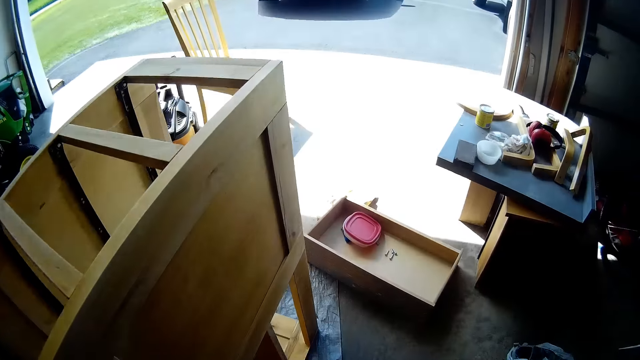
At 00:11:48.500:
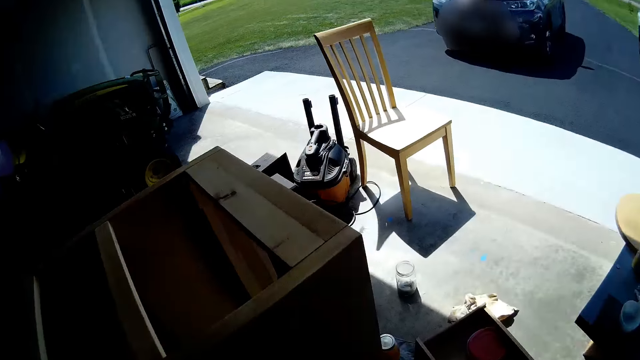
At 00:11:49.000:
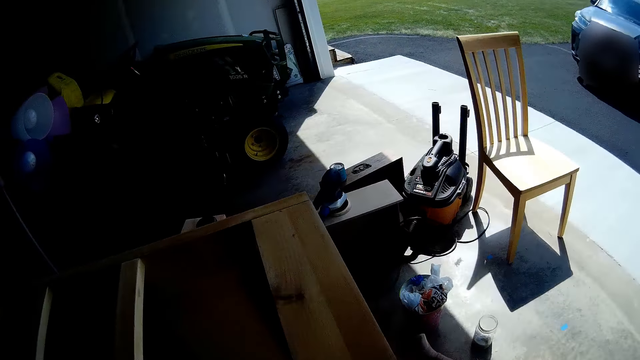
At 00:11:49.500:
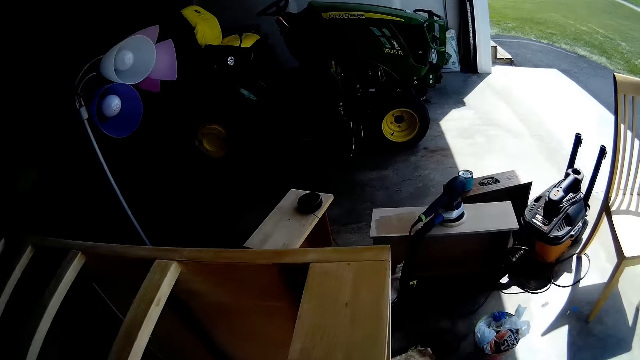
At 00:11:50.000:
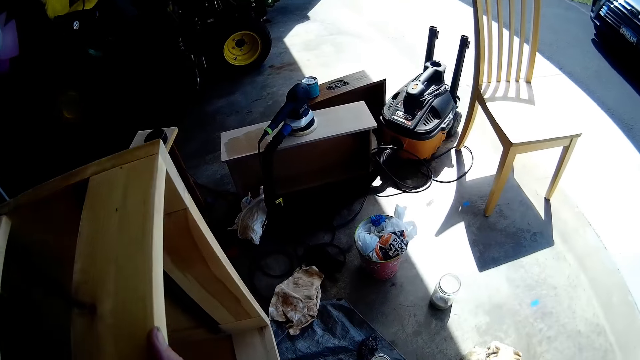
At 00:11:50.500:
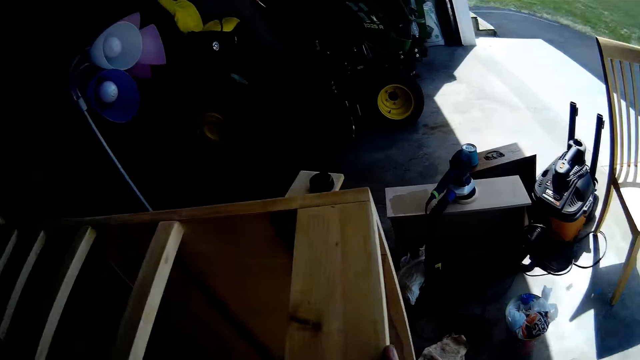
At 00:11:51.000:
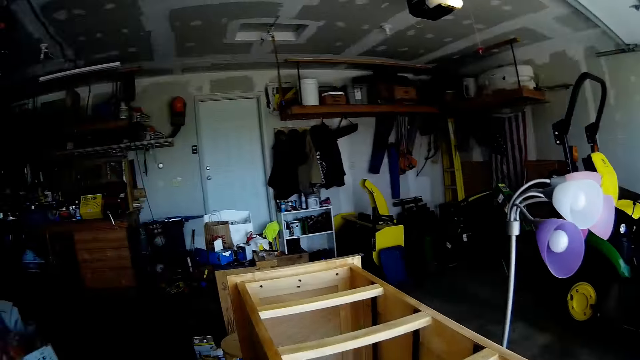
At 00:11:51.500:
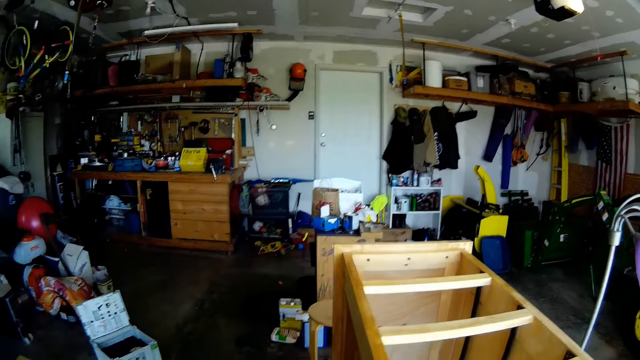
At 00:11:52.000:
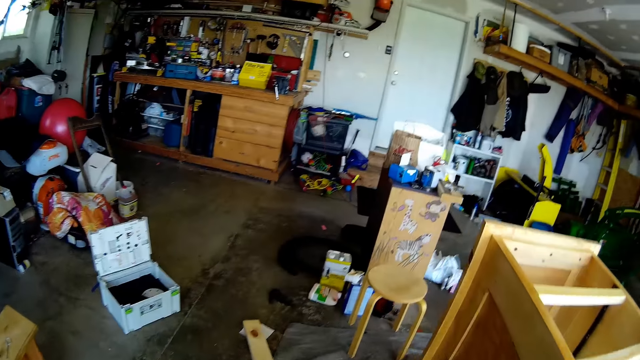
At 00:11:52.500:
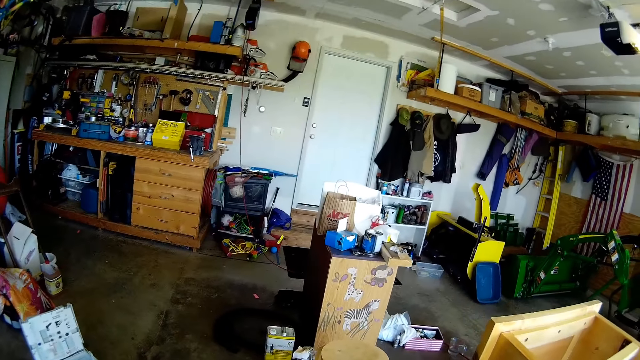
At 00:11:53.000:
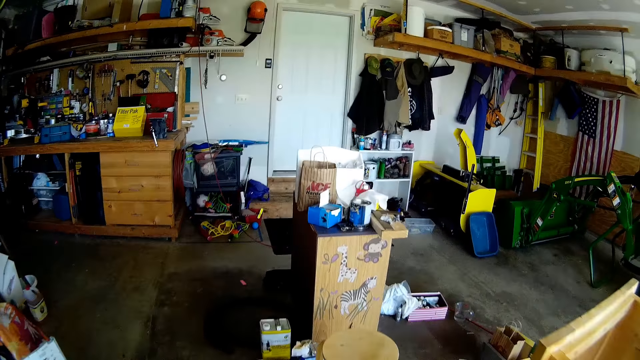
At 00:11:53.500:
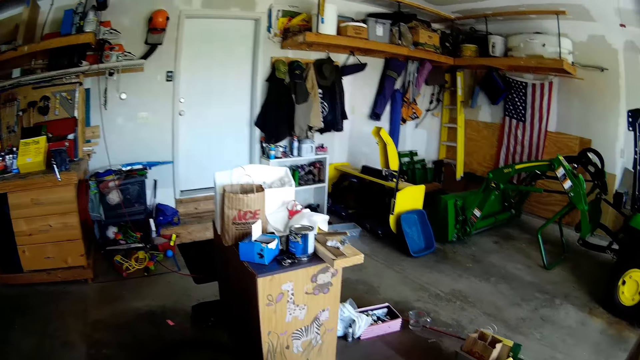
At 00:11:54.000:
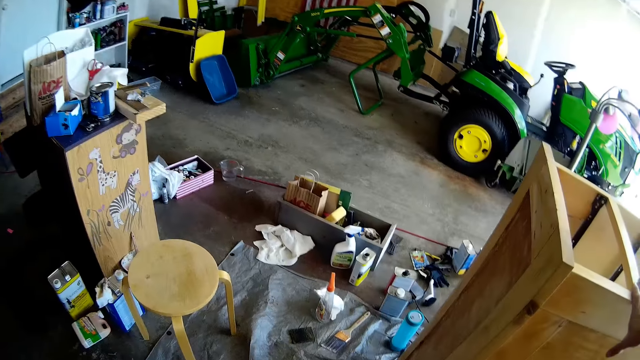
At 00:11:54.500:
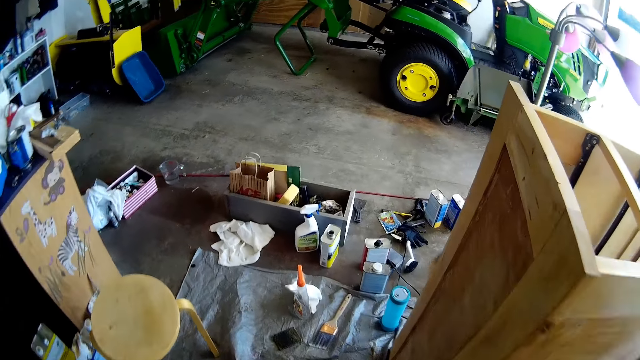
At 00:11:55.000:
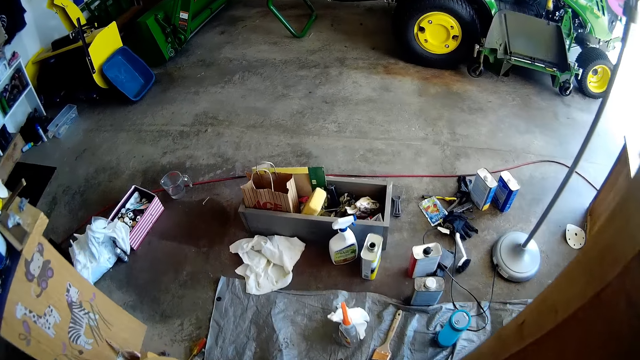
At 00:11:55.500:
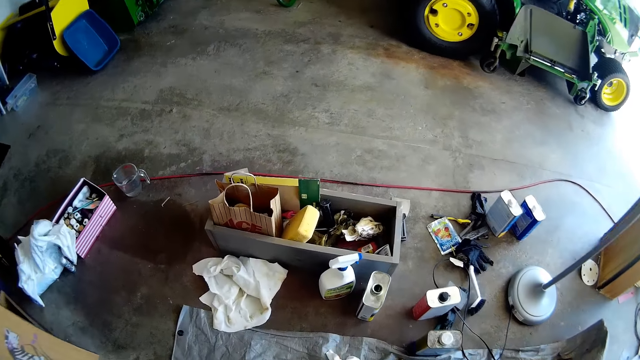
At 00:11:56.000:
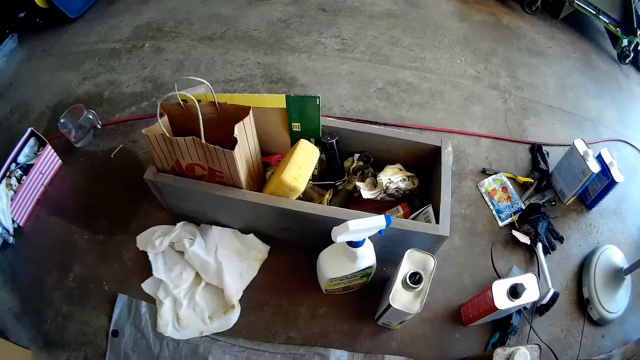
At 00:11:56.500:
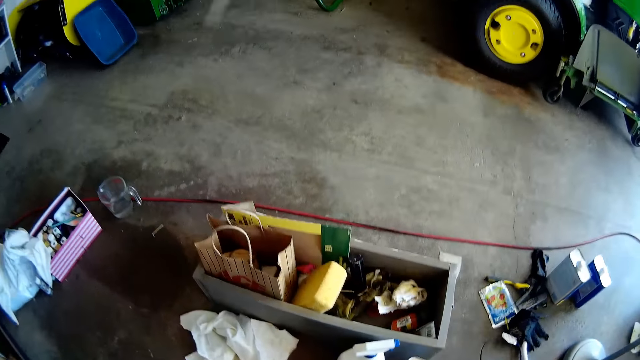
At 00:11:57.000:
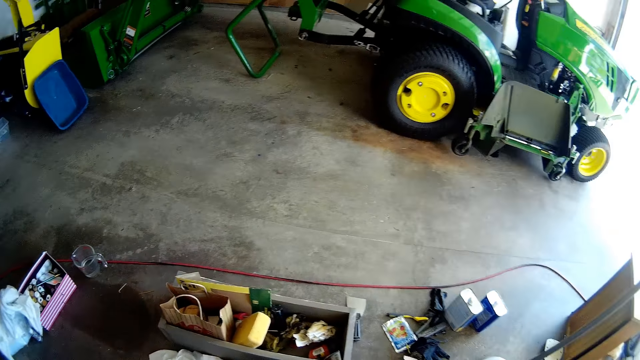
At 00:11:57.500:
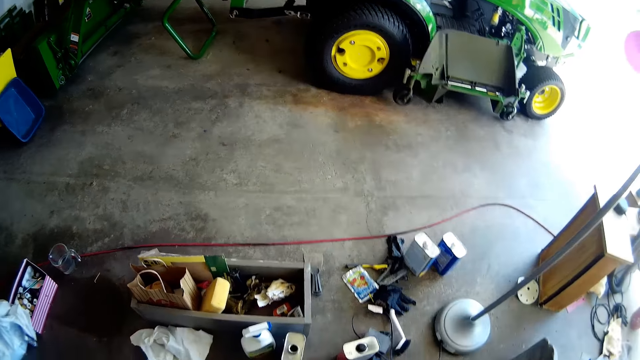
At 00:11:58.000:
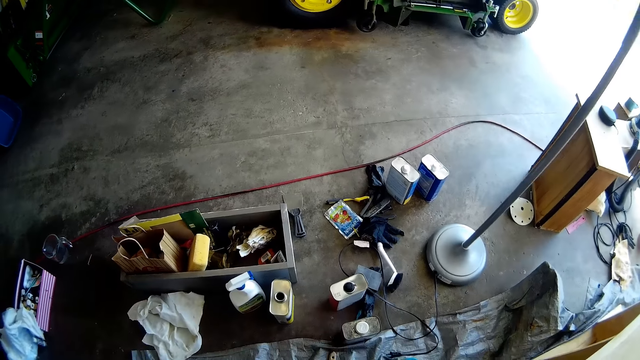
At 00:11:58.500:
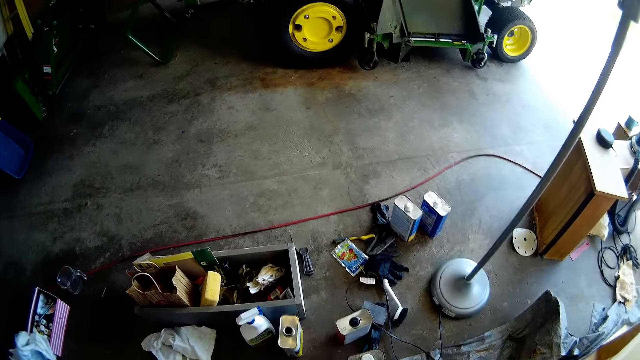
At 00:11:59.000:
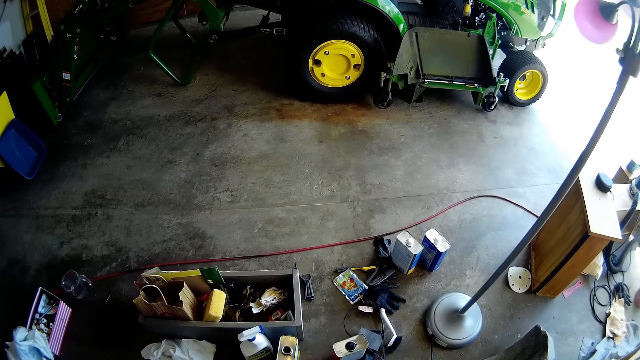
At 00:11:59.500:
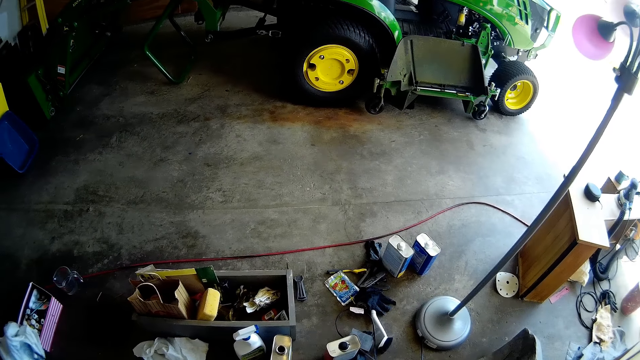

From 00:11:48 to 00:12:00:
The camera wearer walks around the garage. They look around the workshop.

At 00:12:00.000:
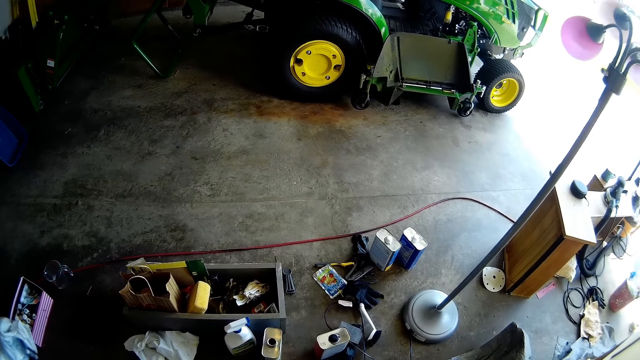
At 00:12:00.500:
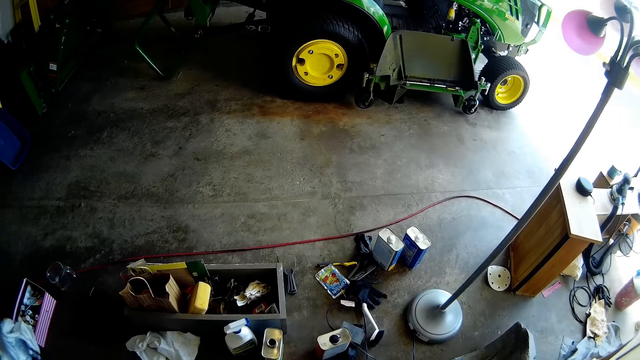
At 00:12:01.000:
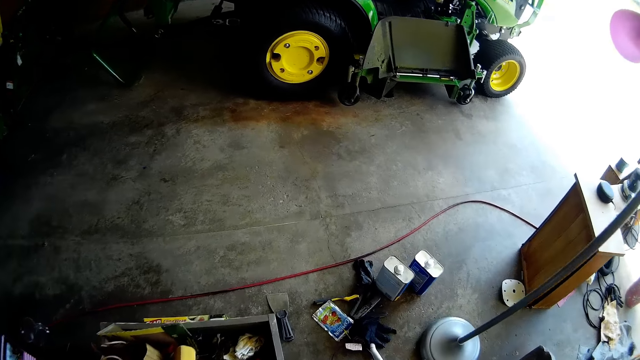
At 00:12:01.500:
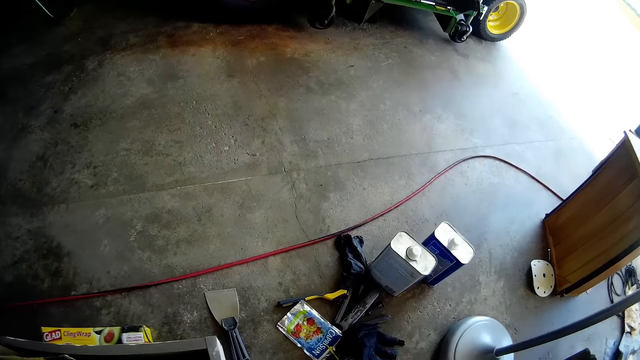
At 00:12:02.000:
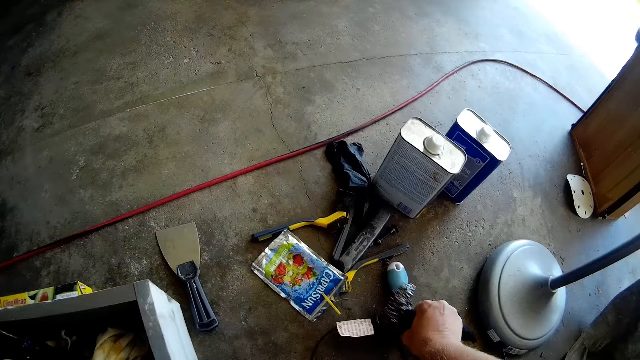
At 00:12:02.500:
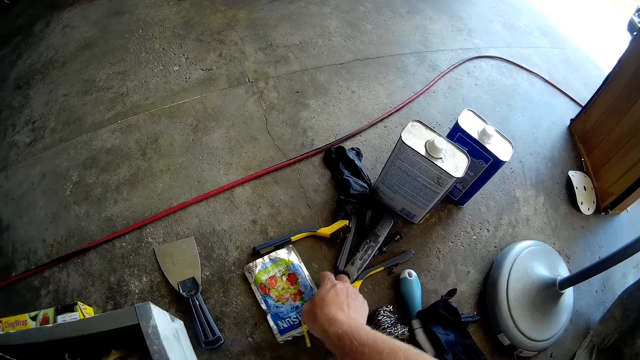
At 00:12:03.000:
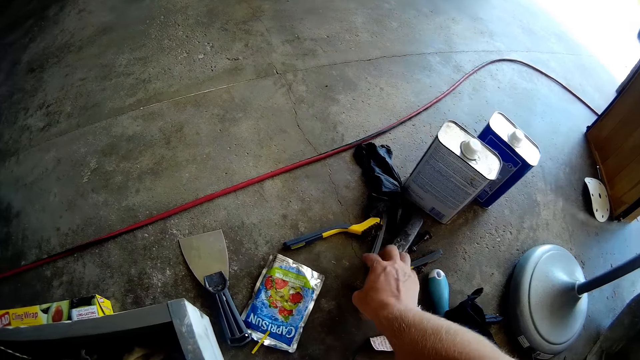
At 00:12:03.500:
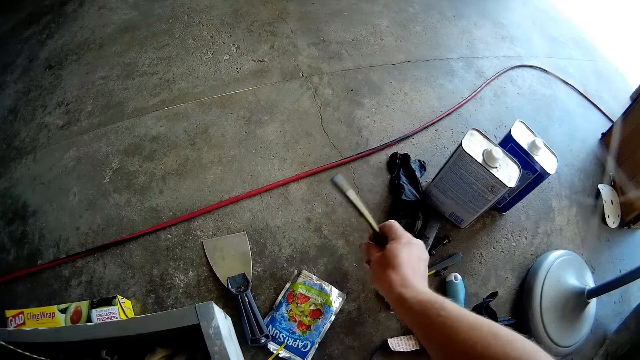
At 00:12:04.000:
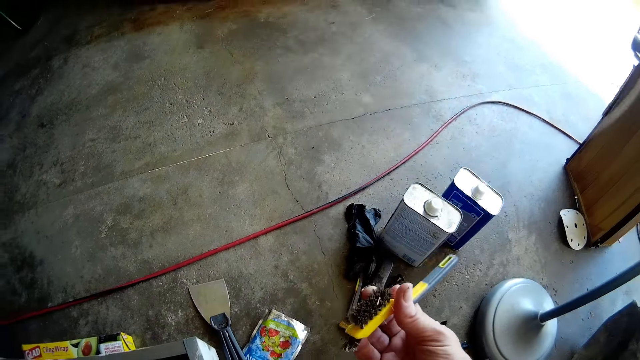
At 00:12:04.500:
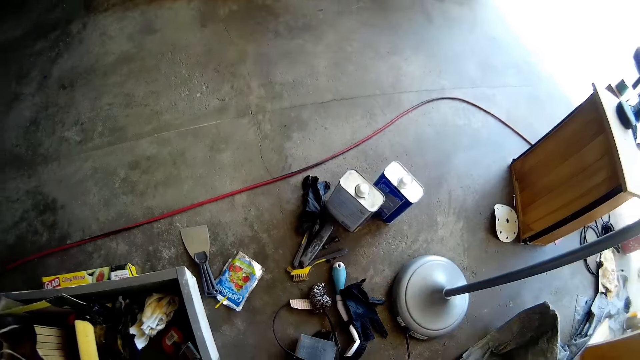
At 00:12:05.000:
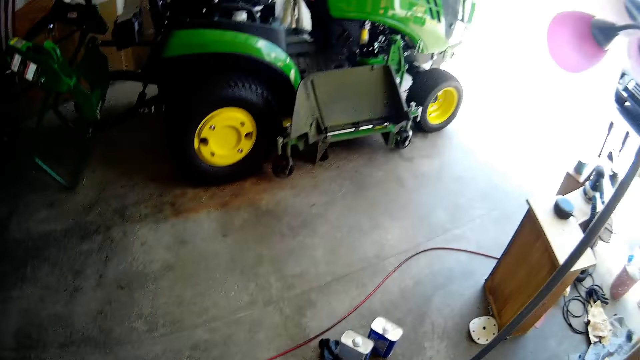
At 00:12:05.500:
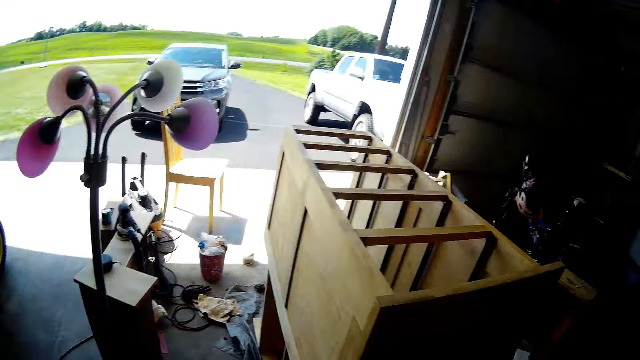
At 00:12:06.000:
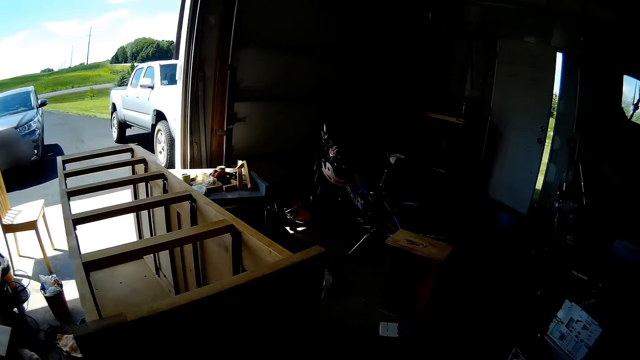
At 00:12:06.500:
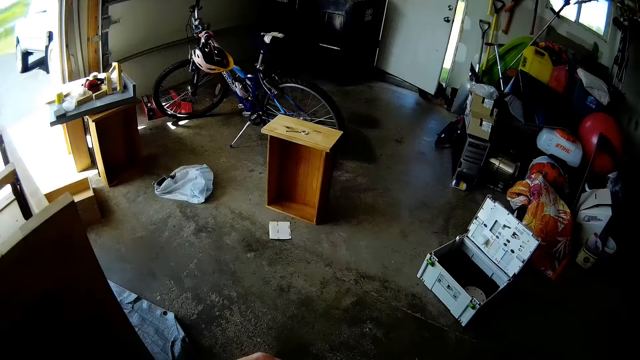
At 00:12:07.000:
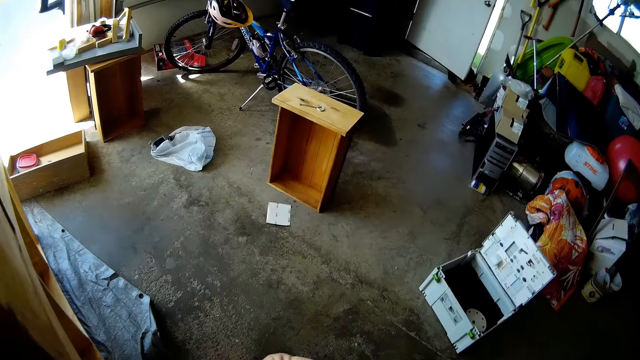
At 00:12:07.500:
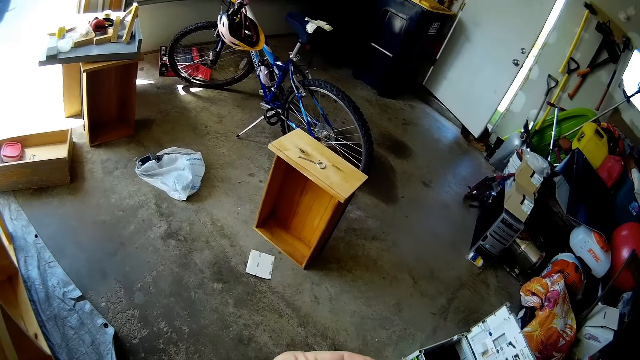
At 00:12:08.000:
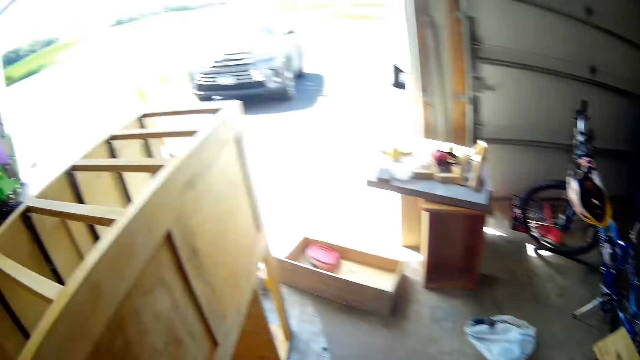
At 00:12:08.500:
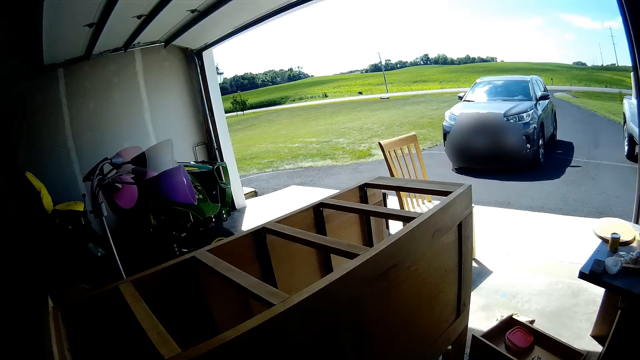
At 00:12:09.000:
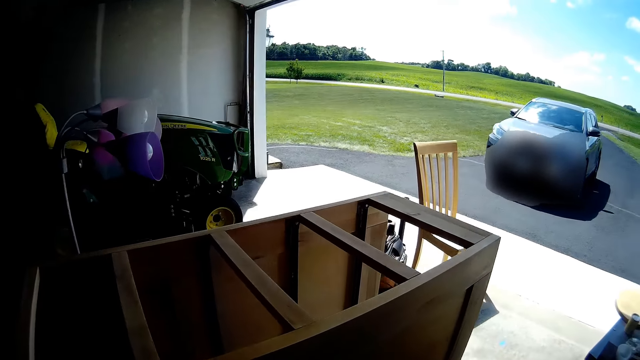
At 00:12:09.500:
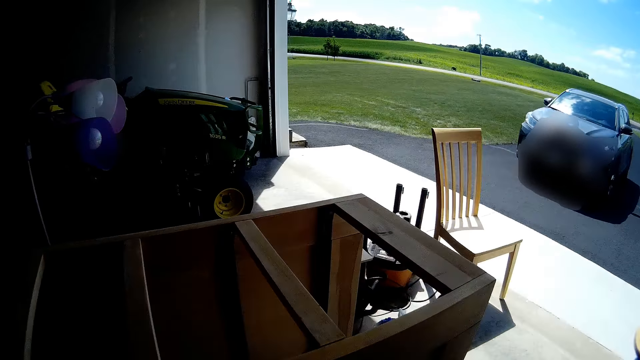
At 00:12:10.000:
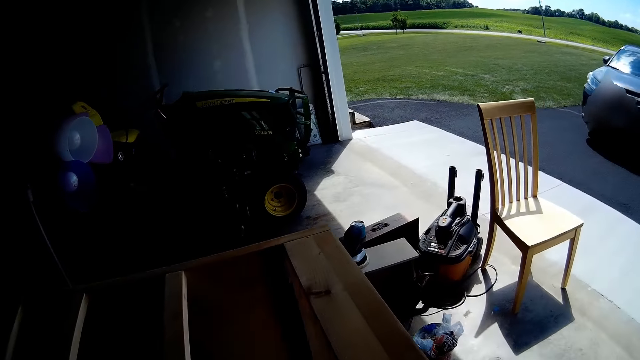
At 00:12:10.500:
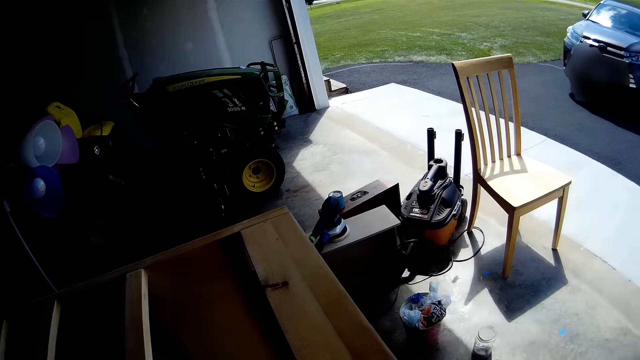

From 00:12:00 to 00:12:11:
The camera wearer picks up a brush from the floor. She holds the brush with her right hand. She walks around the garage.
